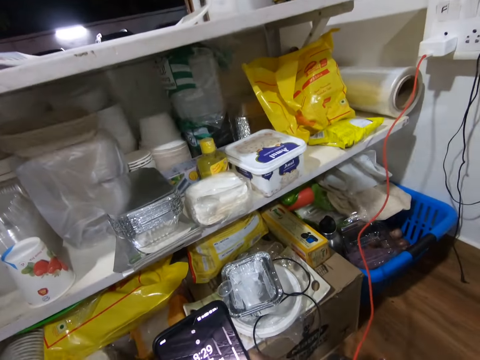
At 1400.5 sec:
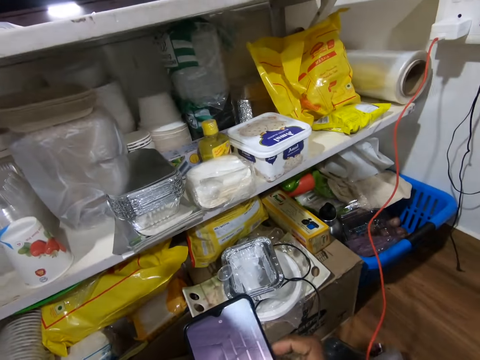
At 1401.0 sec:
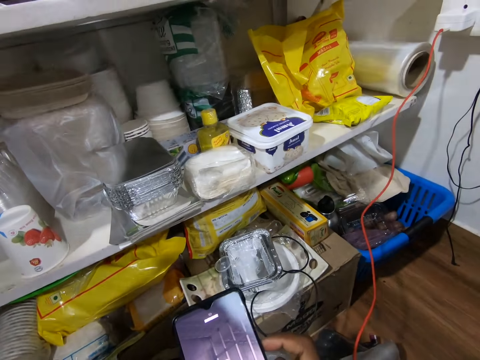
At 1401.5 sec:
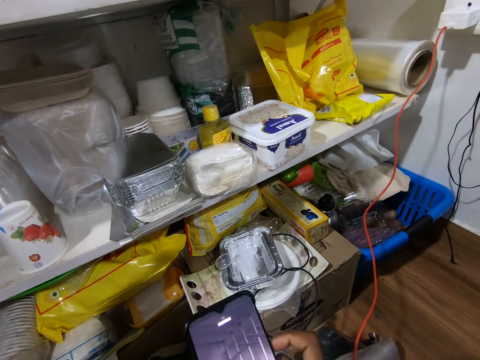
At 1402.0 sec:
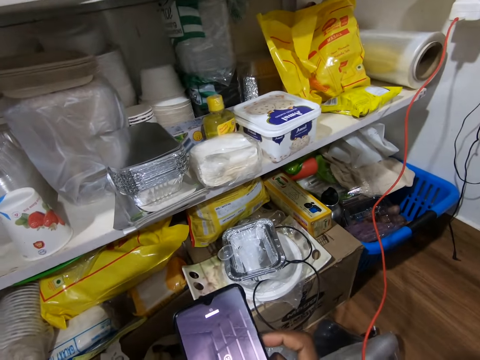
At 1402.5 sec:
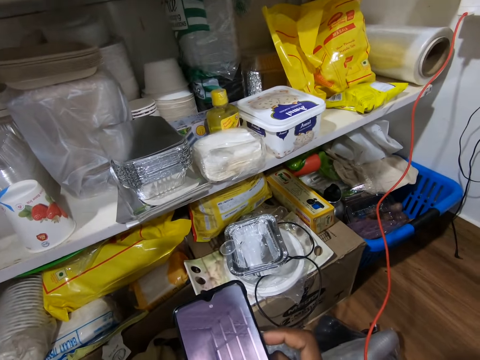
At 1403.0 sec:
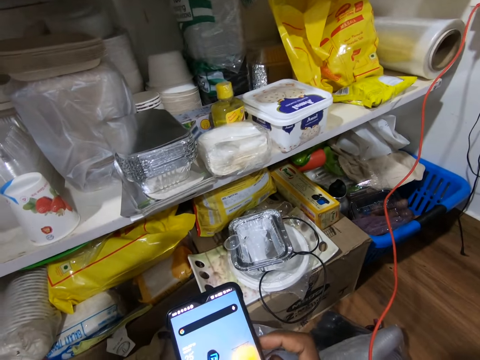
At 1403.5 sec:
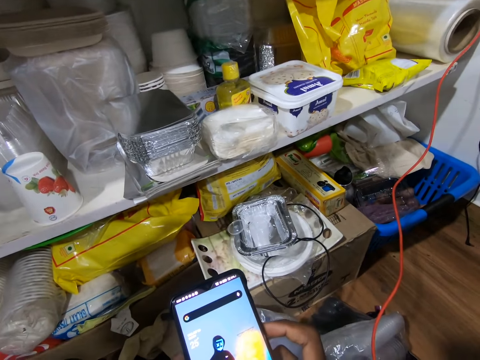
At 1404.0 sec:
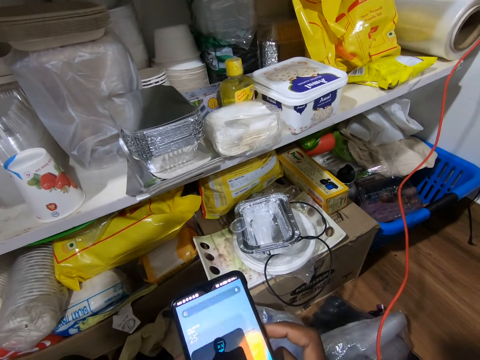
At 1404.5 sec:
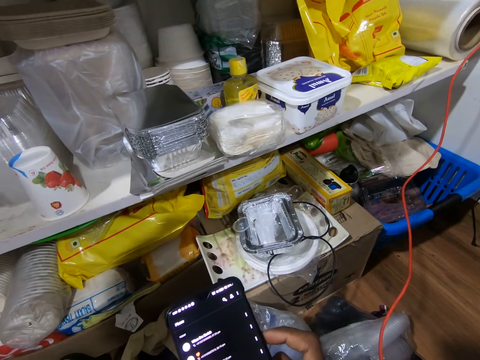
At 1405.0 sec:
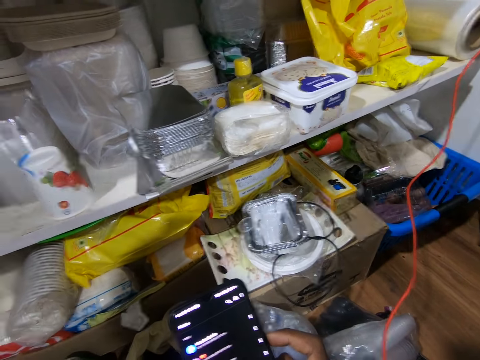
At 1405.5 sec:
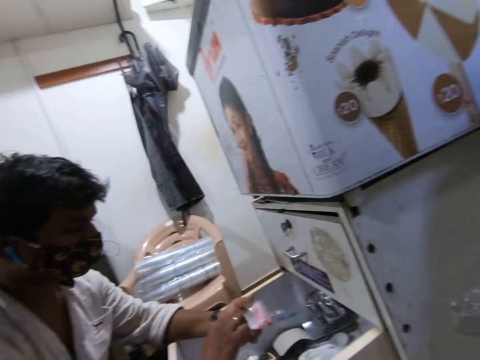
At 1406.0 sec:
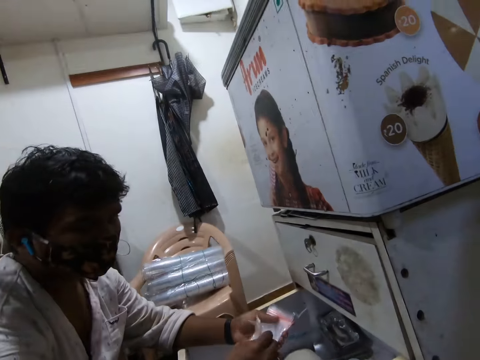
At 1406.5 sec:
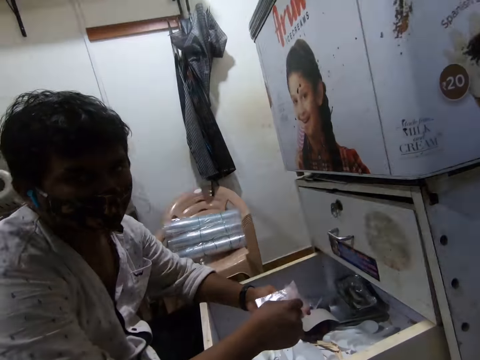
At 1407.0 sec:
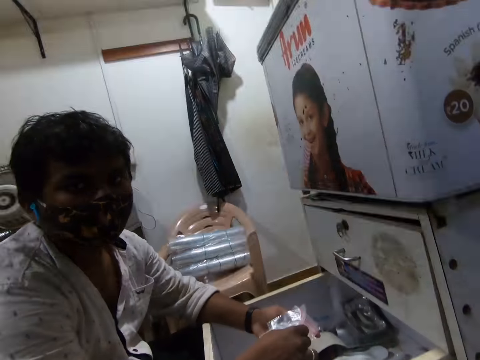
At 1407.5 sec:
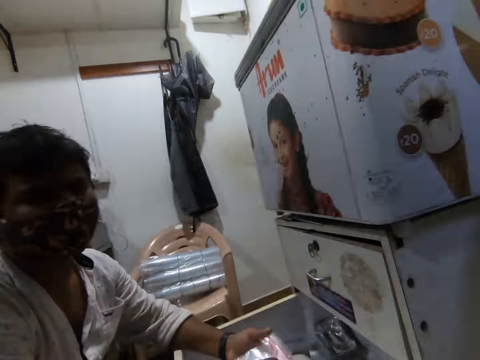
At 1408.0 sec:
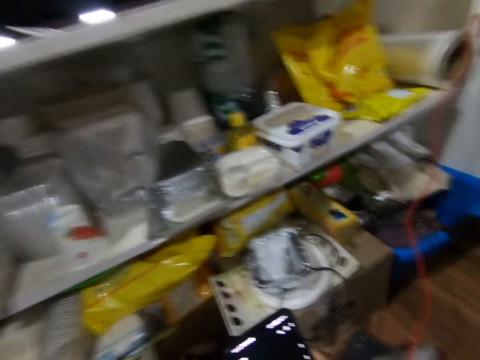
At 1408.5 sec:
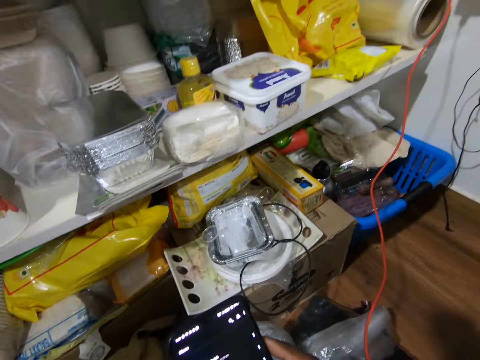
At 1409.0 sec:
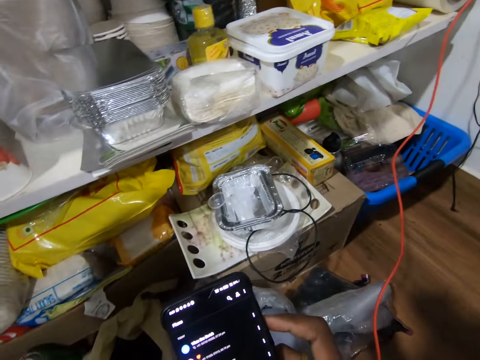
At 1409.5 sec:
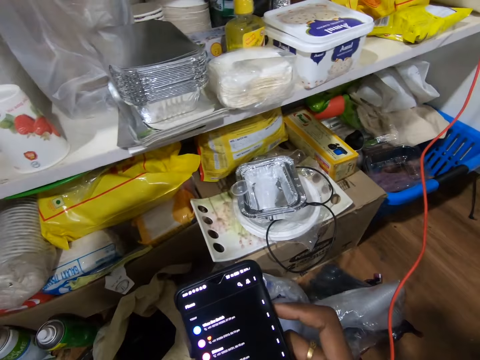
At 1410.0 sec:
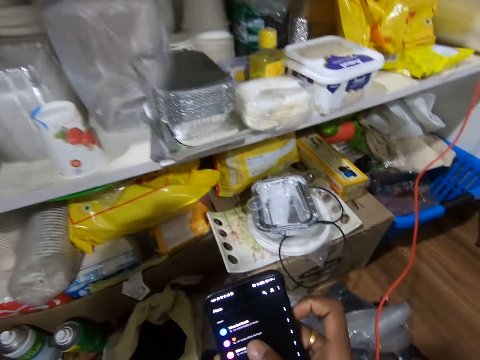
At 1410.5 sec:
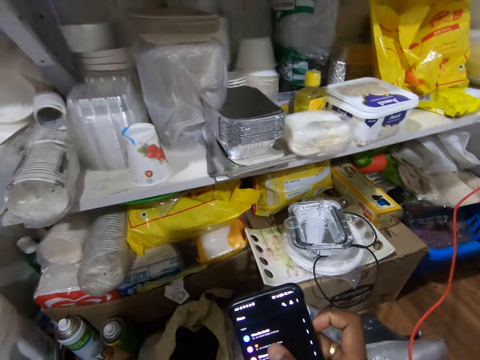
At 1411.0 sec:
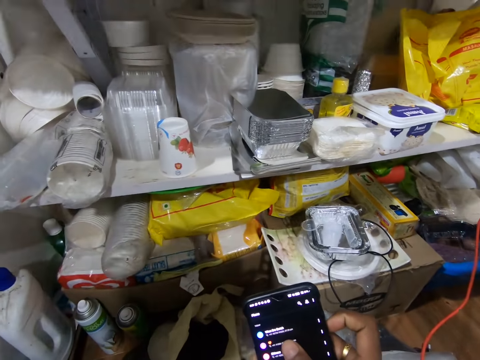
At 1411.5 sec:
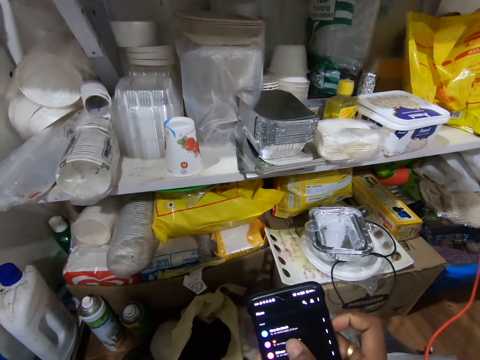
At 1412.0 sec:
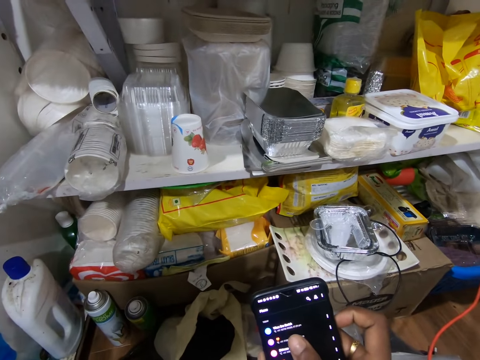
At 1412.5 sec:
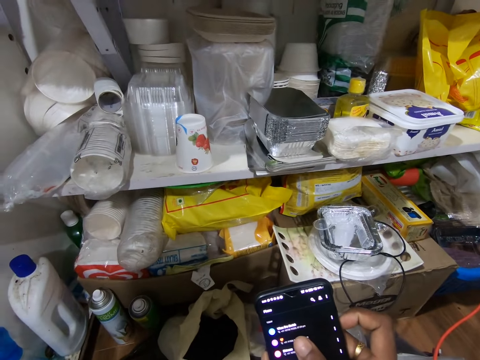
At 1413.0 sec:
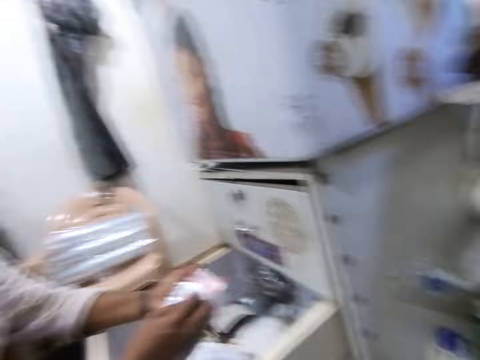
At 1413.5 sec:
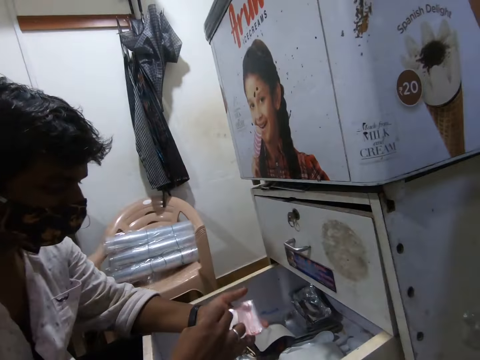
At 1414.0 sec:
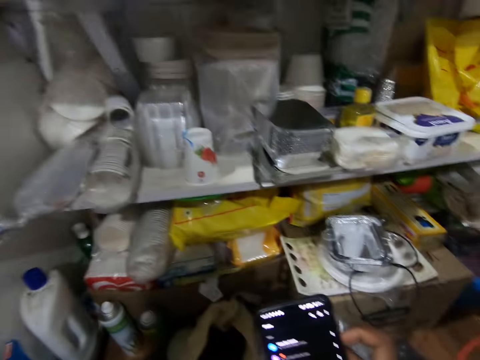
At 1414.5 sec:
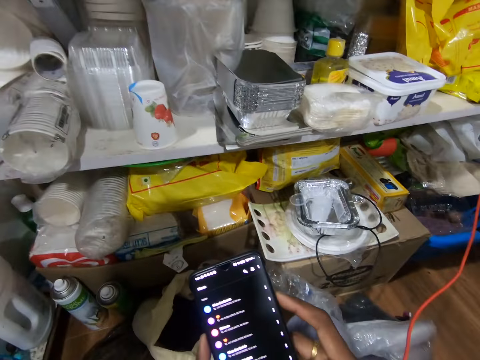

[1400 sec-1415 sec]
The camera wearer operates the phone. He converses with the woman. The woman talks. She flips the polythene pack in her left hand with her right hand. The camera wearer looks at the woman. He converses with the woman. He operates the phone in both hands with his right hand. The woman moves the polythene pack in her left hand with her right hand.

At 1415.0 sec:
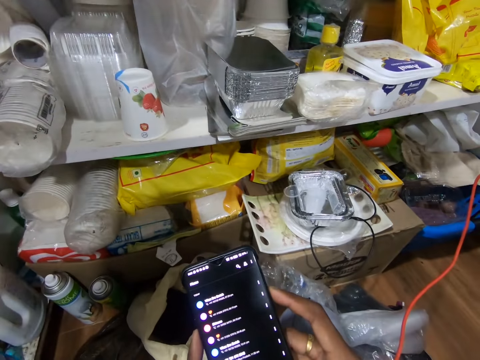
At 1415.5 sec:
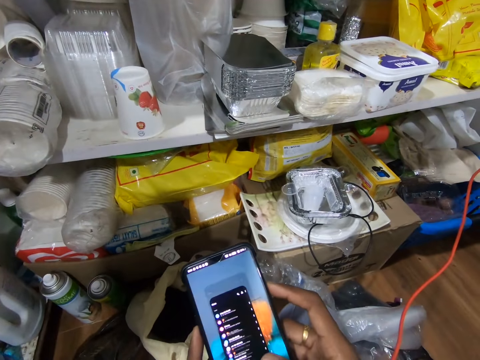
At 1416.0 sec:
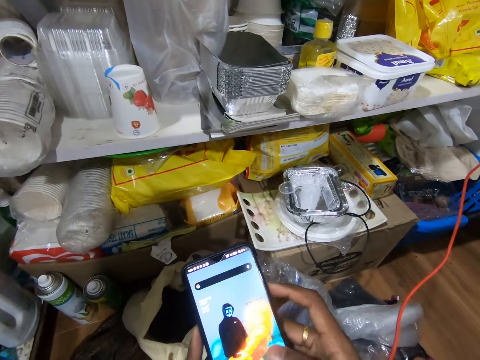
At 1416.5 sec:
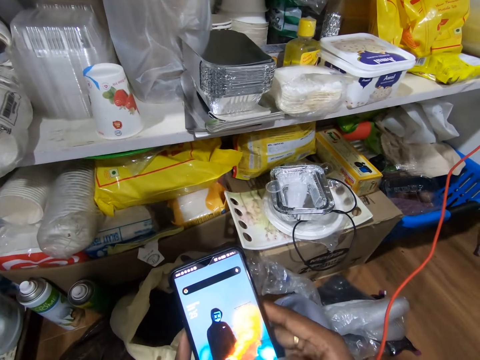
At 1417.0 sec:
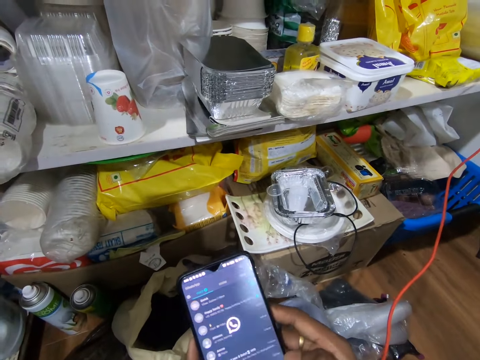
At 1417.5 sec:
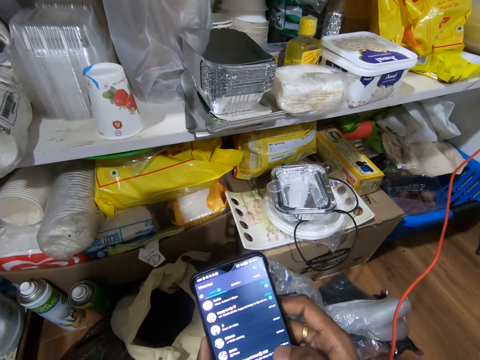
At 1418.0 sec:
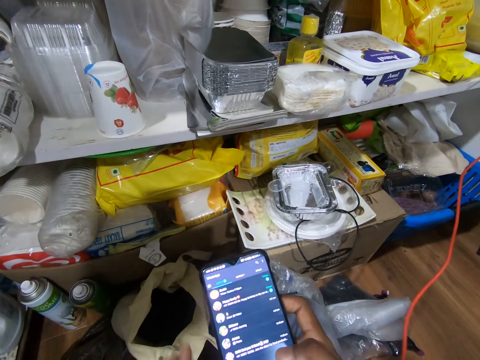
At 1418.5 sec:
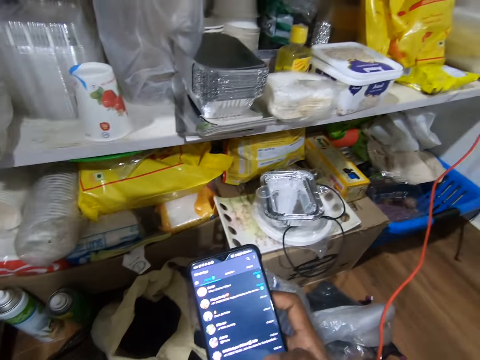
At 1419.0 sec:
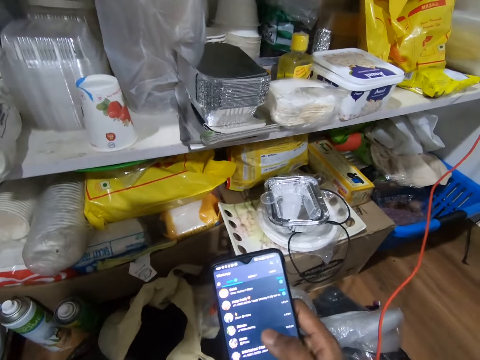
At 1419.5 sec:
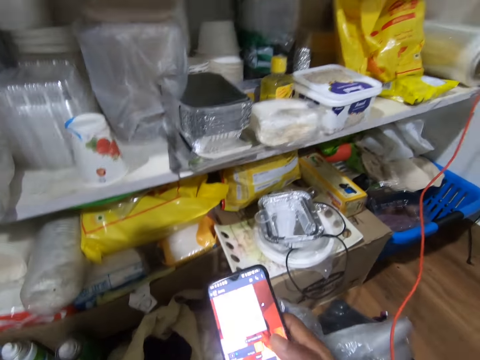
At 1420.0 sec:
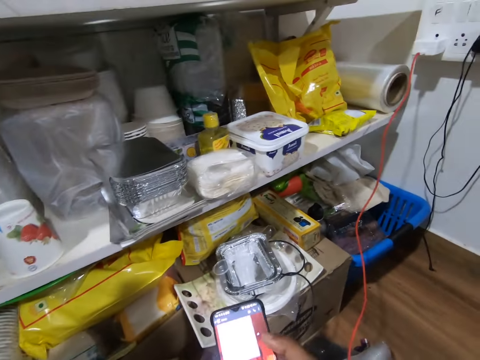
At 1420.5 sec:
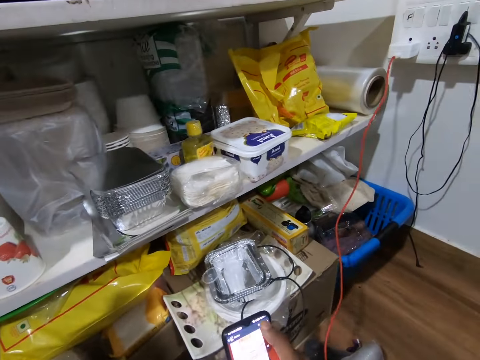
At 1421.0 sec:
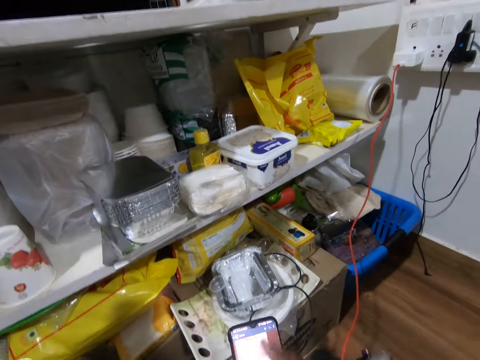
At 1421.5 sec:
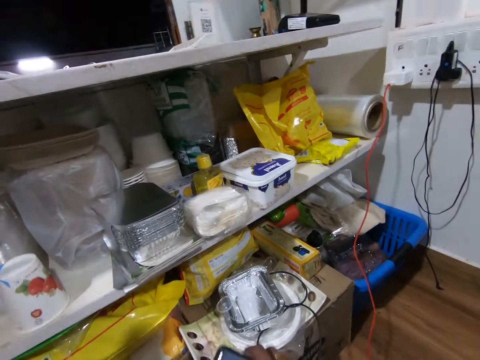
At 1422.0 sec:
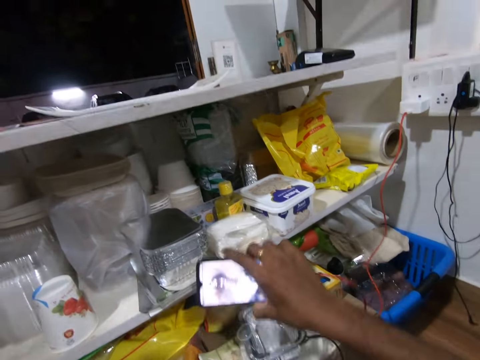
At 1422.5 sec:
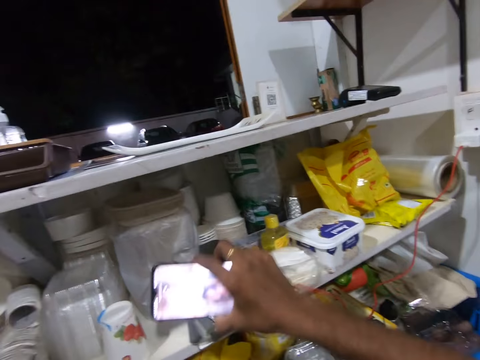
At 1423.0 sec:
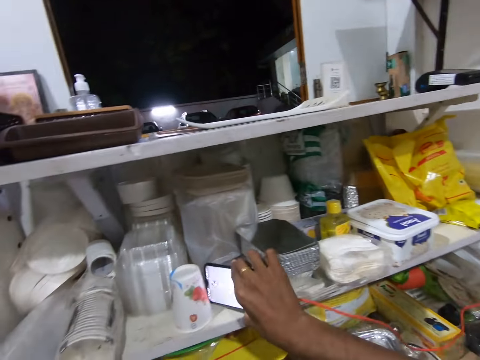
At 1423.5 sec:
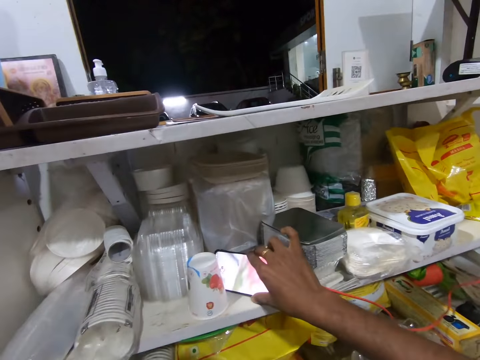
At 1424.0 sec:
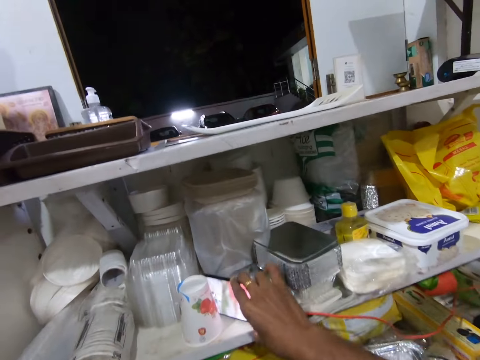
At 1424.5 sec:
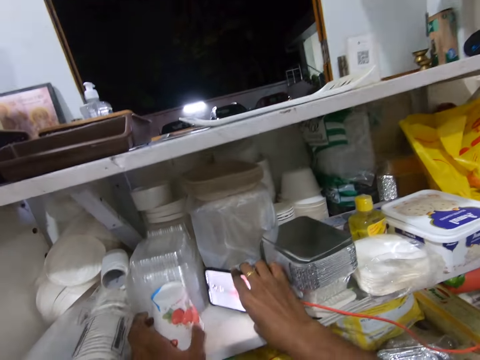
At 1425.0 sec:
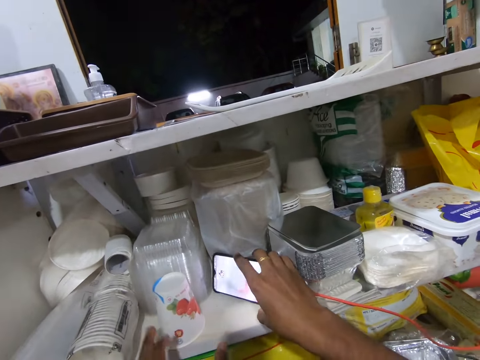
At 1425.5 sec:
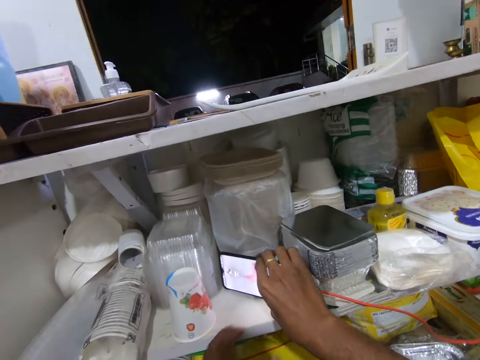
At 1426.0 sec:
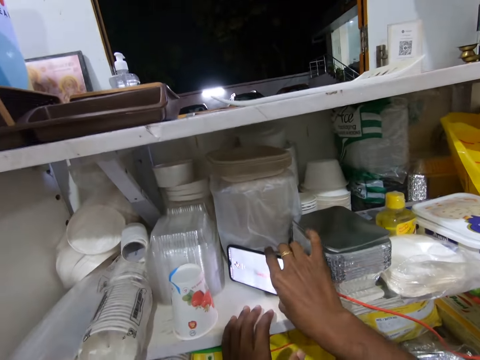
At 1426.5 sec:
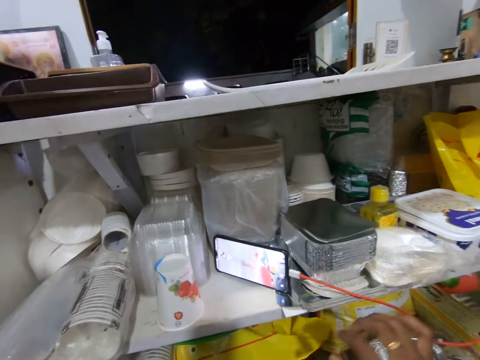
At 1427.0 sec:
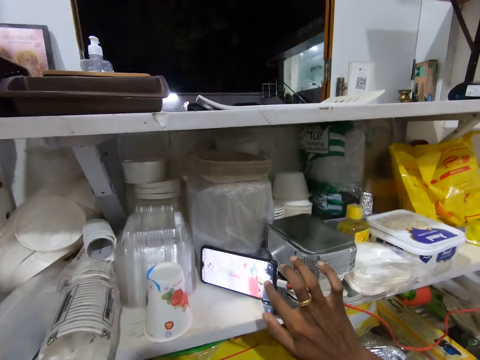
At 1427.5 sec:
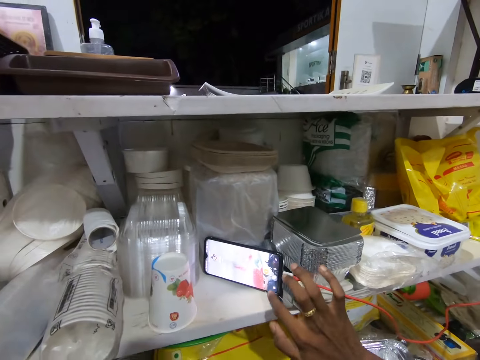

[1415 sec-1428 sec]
The camera wearer operates the phone in both hands with his right hand. He removes his left hand from the phone in both hands. He operates the phone in his right hand with his right hand. He places the phone on the second layer of the shop counter with his right hand. He moves a plastic cup on the second layer of the shop counter with his left hand. He removes his left hand from the plastic cup on the second layer of the shop counter. He places his left hand on the second layer of the shop counter. He removes his right hand from the phone on the second layer of the shop counter. He removes his left hand from the shop counter.
